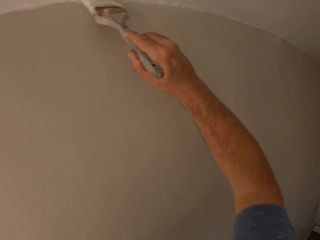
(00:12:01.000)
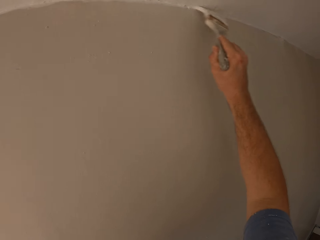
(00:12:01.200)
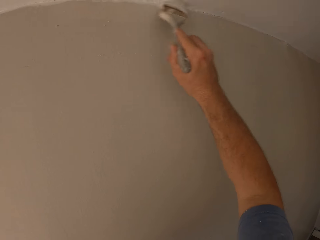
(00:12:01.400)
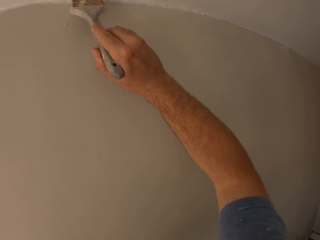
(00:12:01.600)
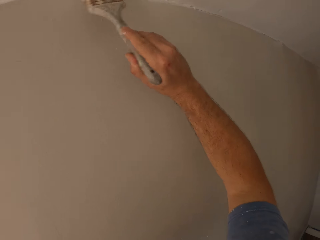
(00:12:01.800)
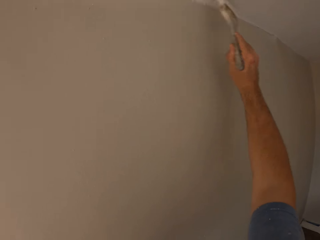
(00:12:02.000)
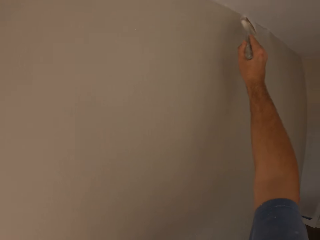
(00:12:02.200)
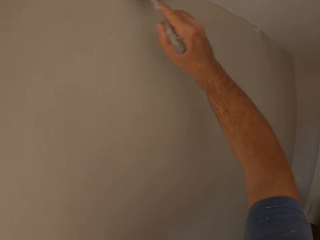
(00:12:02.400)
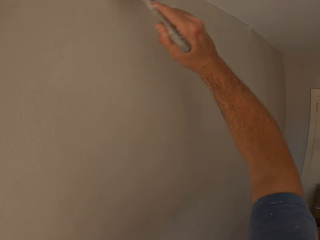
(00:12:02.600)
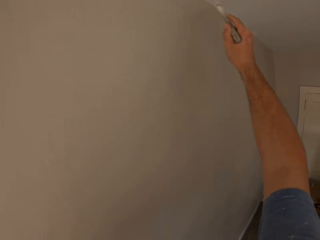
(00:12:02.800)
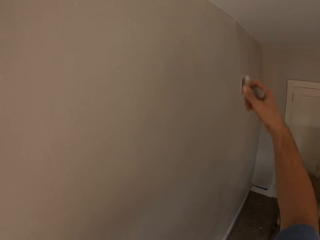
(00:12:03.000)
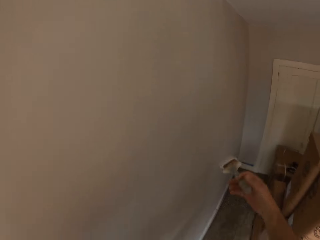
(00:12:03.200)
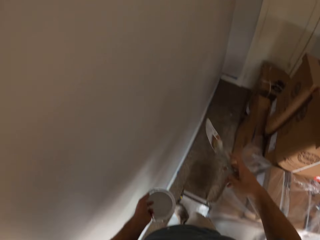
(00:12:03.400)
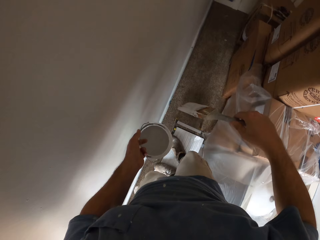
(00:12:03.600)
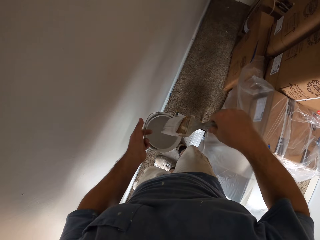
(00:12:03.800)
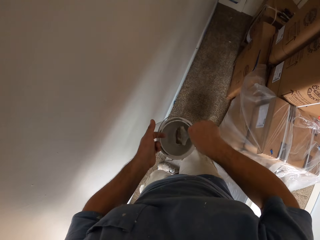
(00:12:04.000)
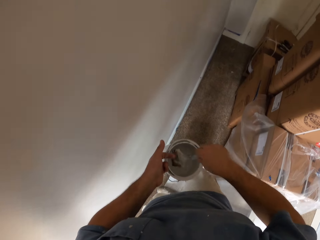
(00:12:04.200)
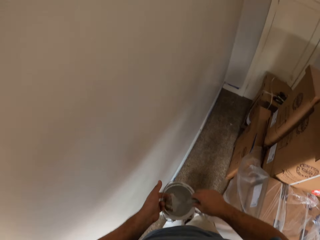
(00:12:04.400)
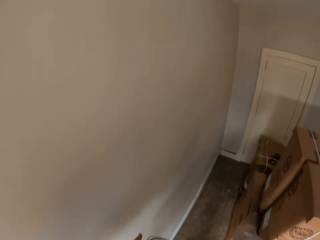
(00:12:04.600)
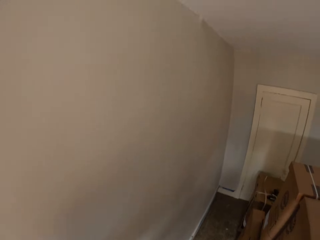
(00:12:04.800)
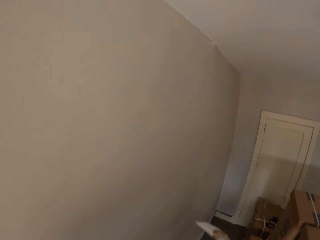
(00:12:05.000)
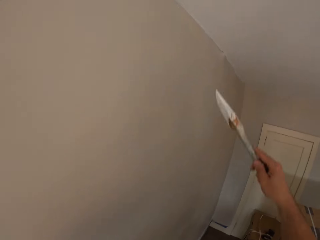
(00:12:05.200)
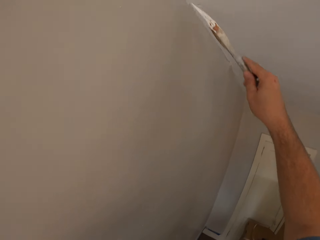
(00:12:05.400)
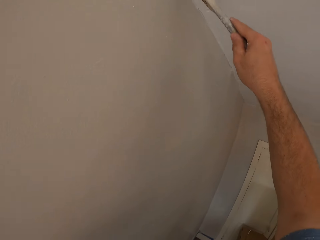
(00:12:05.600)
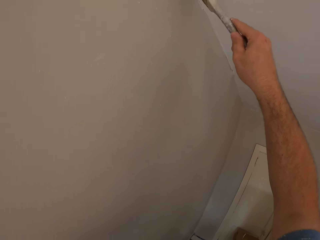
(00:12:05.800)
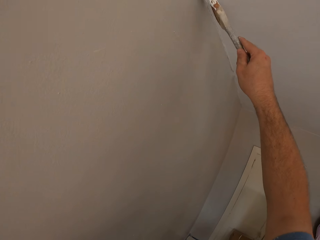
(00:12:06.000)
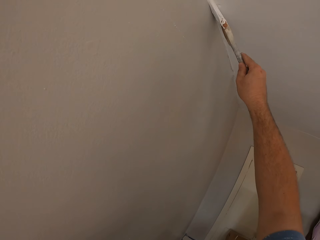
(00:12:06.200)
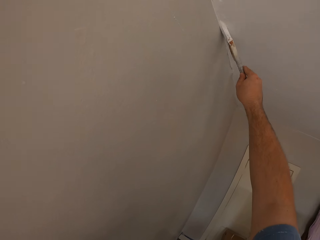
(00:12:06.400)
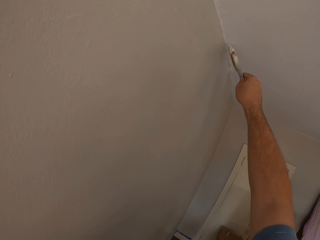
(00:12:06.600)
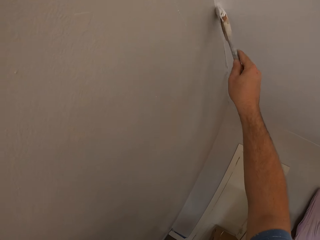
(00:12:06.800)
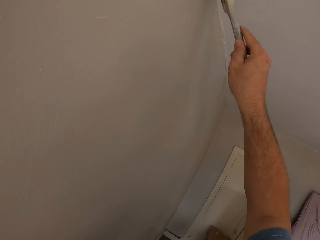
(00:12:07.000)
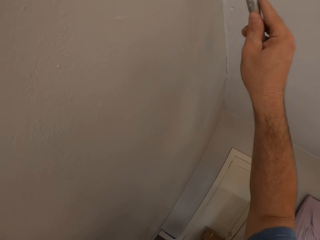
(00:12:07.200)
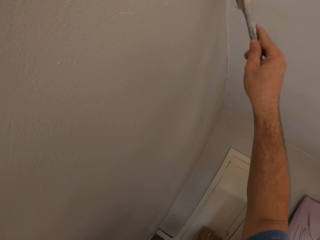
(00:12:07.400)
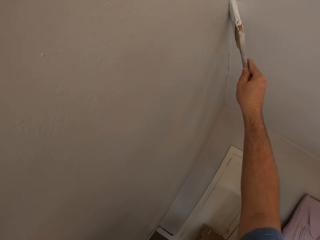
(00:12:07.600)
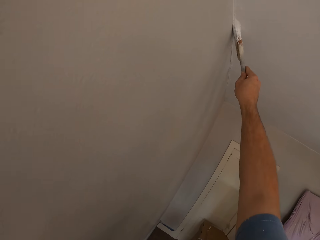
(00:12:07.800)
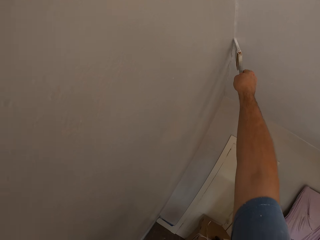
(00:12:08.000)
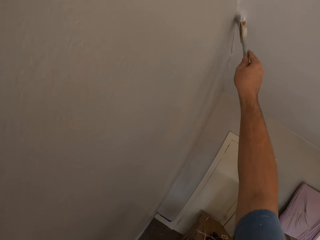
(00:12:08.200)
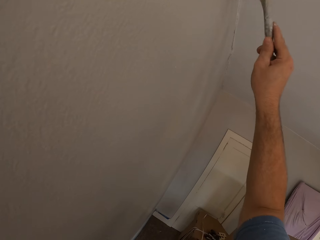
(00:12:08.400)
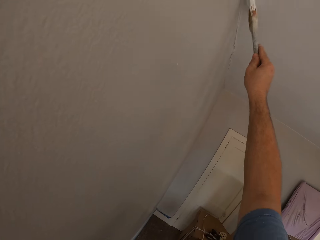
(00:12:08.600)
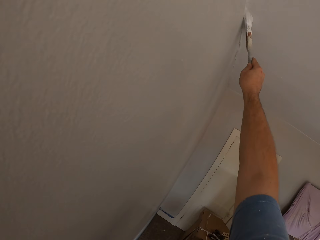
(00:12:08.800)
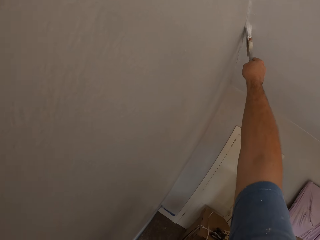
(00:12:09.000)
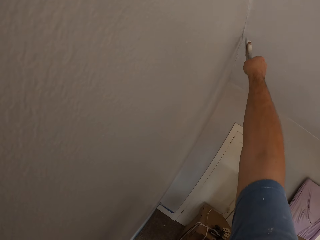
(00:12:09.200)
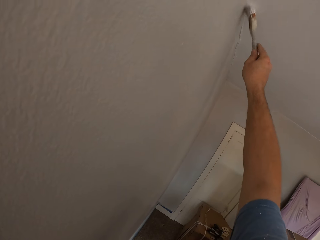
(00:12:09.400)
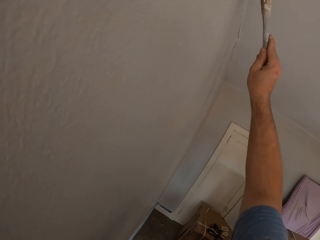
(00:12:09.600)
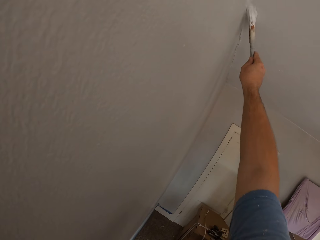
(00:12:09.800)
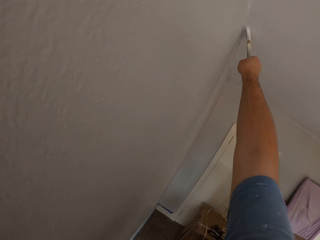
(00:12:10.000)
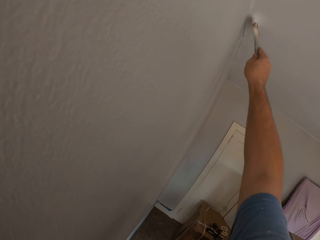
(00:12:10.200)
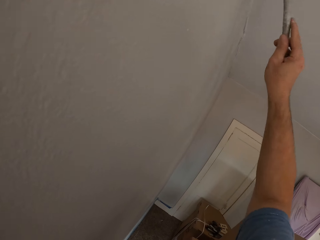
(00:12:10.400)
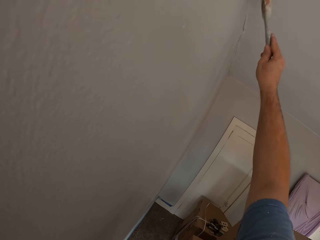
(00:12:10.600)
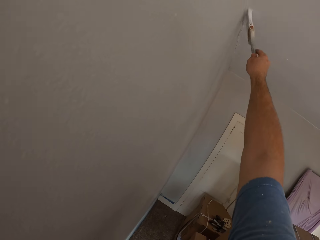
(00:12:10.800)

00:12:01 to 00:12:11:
The camera wearer dips the paint brush into the paint container. They paint the wall using the paint brush.

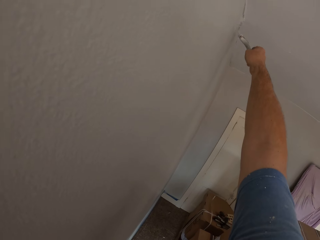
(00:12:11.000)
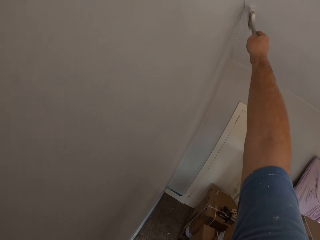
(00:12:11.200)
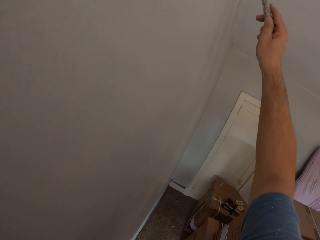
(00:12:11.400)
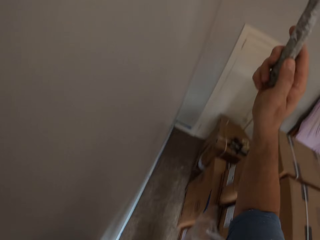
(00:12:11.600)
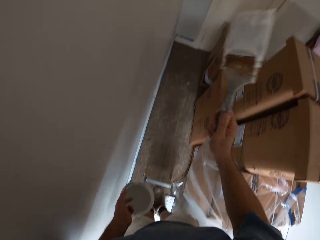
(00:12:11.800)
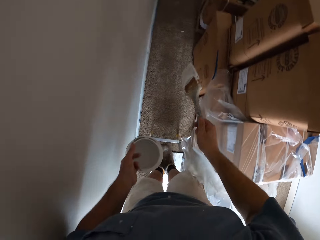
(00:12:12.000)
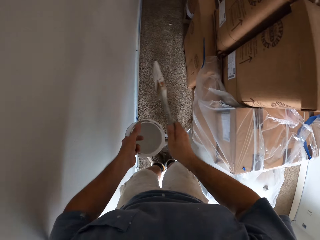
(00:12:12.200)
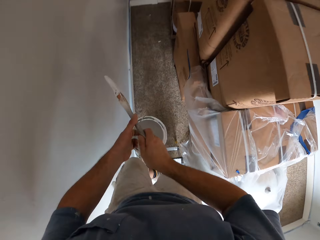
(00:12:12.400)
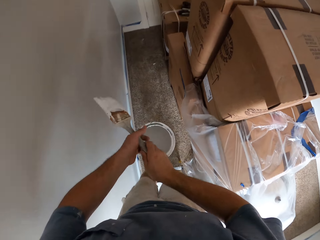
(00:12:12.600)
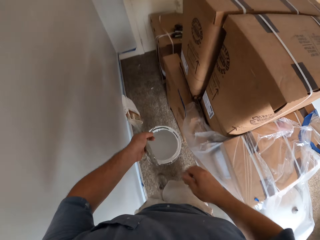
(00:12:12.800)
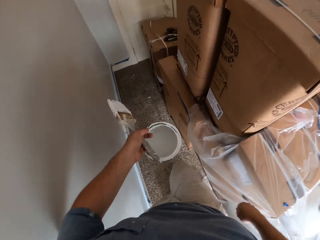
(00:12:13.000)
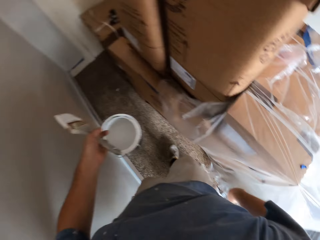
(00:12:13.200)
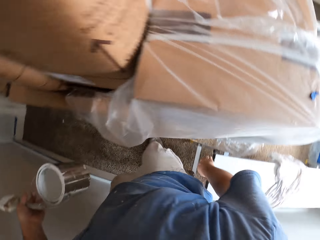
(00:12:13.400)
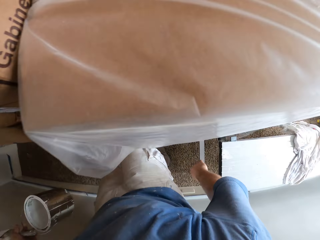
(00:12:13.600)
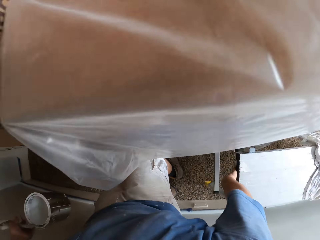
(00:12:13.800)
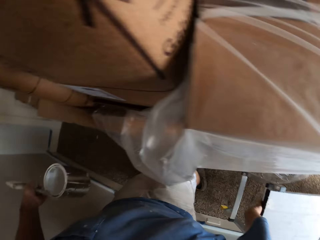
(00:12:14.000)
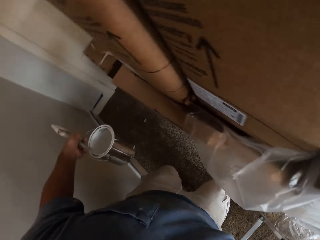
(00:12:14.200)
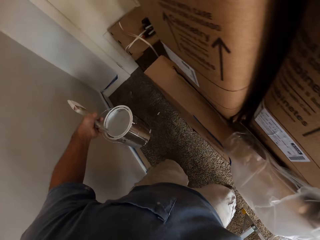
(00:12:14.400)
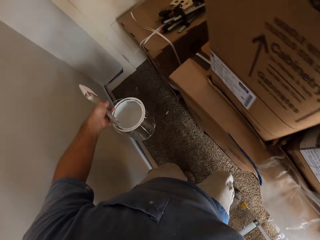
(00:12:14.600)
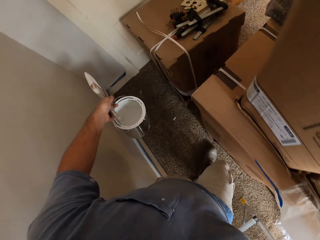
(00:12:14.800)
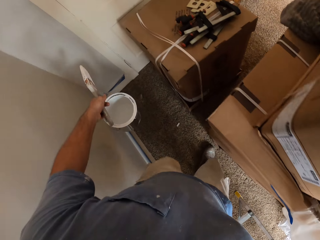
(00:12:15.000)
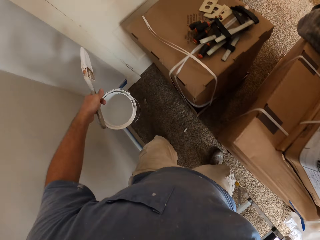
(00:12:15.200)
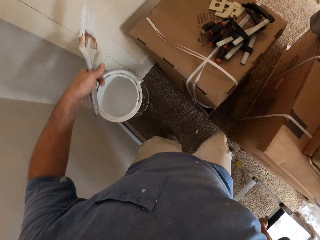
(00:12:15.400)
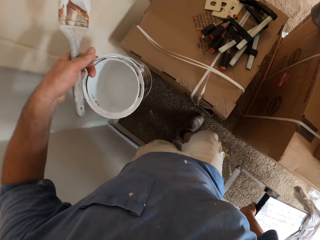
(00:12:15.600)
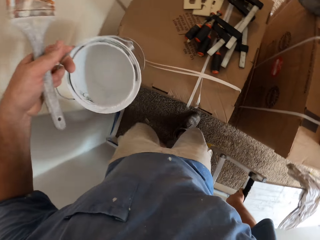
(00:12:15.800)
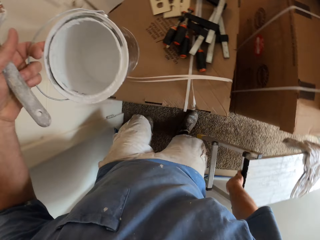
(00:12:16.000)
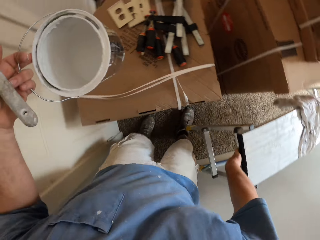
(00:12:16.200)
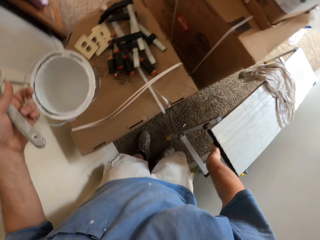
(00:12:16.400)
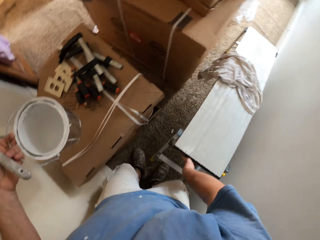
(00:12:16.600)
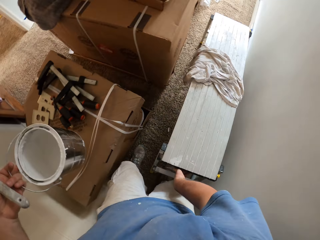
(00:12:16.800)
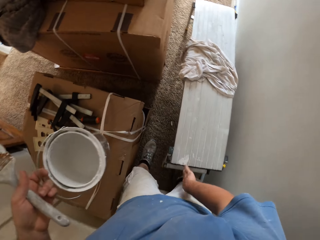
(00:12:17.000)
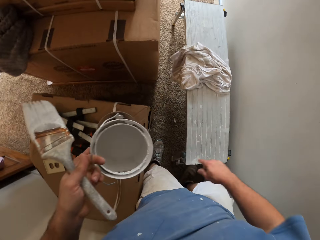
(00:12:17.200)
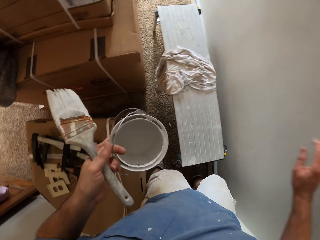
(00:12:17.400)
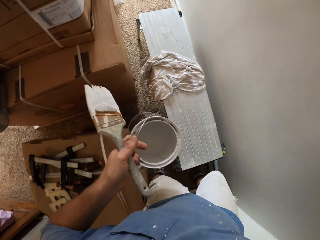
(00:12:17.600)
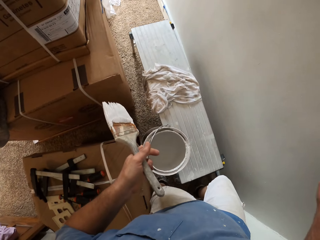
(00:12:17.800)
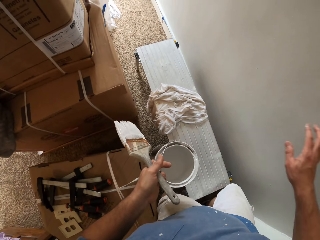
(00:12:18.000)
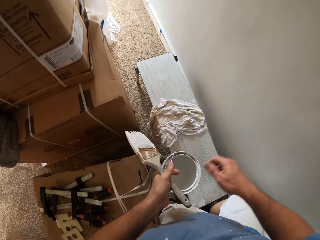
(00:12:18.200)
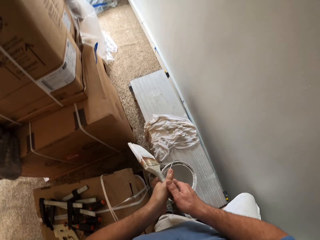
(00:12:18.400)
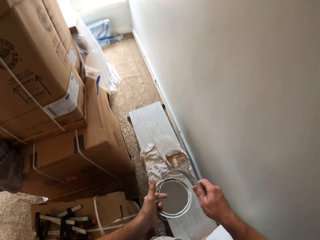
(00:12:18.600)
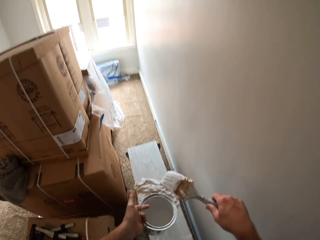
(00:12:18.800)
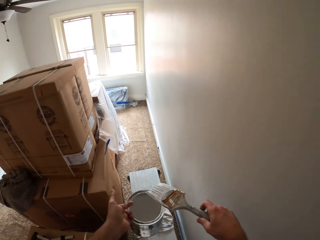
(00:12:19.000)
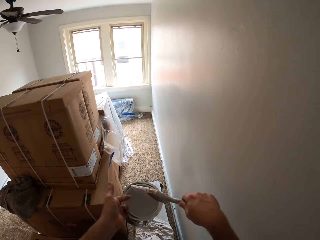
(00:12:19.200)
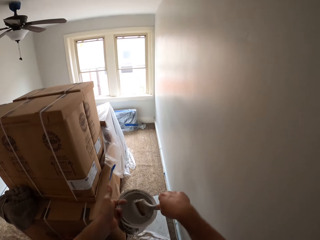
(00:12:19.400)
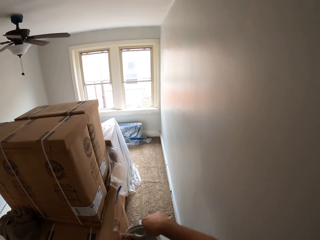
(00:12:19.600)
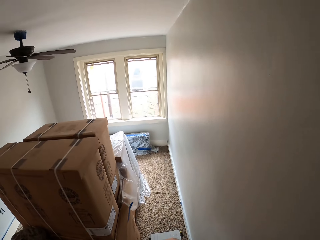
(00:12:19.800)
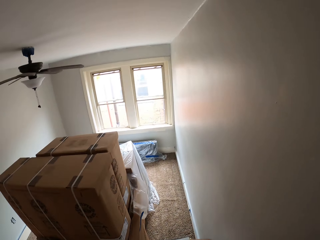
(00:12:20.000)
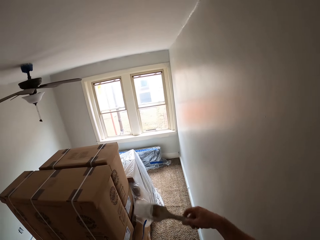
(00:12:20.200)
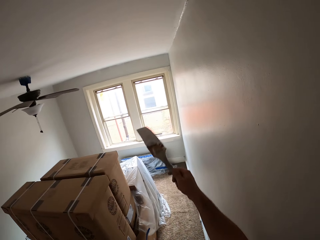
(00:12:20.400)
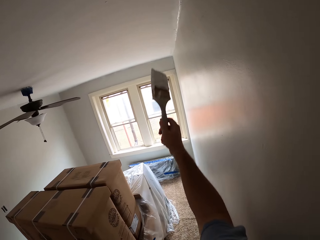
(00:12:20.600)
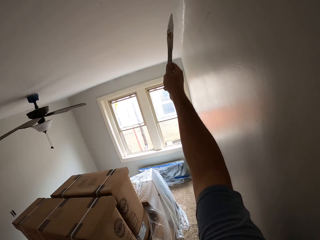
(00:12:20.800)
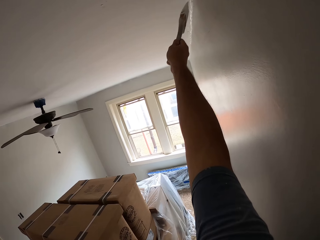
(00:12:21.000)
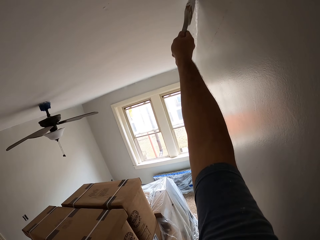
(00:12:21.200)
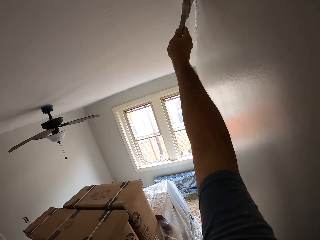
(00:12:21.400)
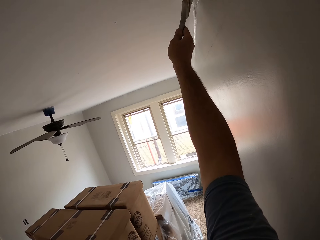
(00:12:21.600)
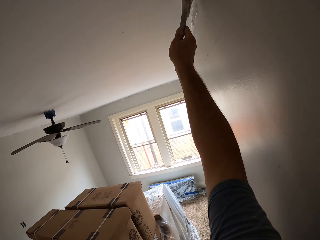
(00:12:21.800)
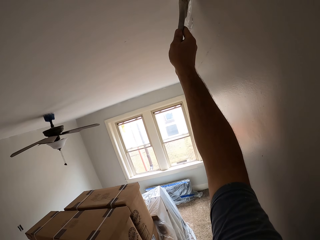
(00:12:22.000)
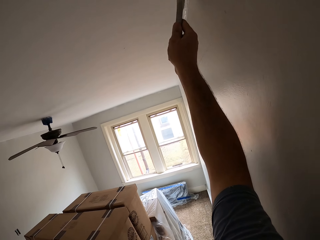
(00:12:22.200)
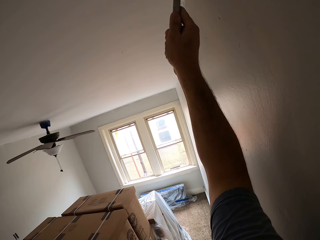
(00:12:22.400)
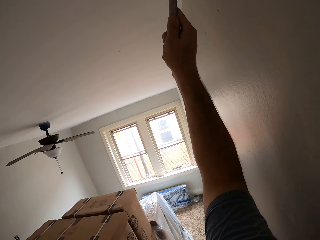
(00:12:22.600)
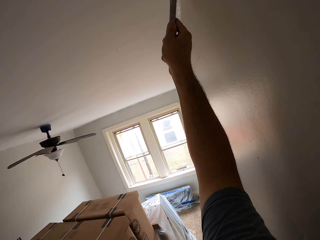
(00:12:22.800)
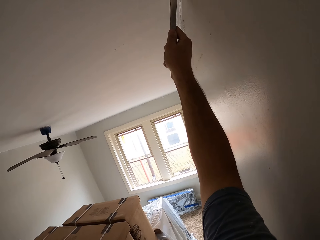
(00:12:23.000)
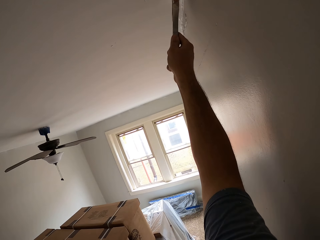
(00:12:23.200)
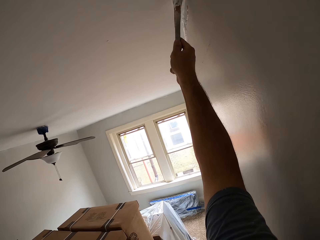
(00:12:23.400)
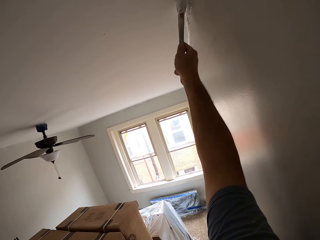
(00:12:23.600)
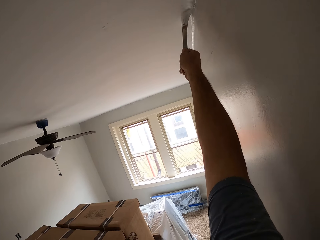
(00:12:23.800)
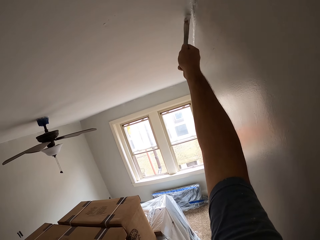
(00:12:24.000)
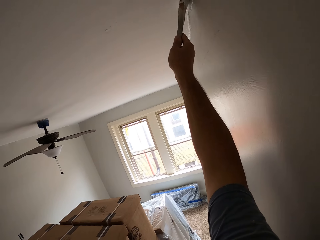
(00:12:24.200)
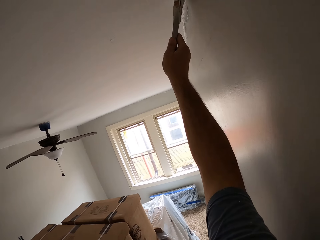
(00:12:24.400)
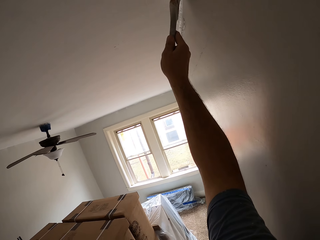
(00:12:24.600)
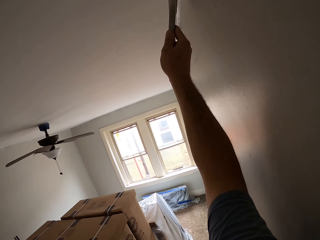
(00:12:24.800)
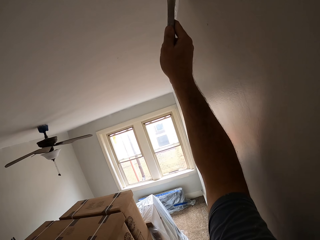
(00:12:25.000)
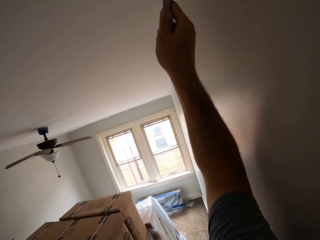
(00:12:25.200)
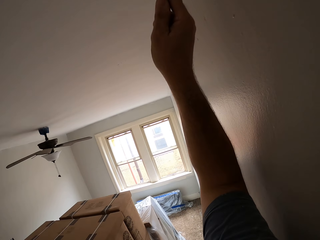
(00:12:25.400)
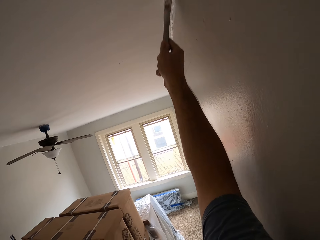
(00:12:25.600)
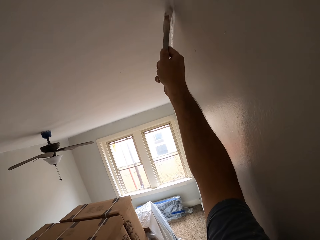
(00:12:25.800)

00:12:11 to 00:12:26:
The camera wearer passes the paint brush from his right hand to his left hand. He gets off the work bench. He pulls the work bench to a position where it has to be painted. He drops the work bench on the floor. He climbs on the work bench. He passes the paint brush from his left hand to his right hand. He dips the paint brush into the paint container. He paints the ceiling or wall with the paint brush in his right hand.
